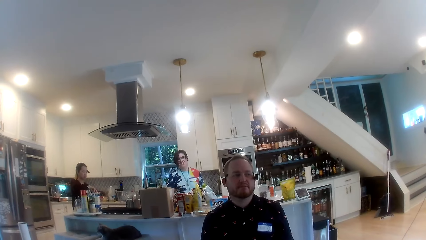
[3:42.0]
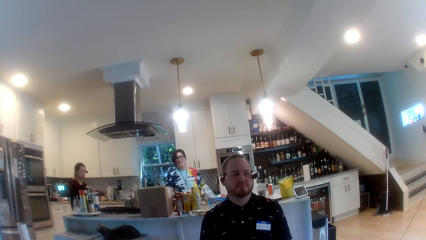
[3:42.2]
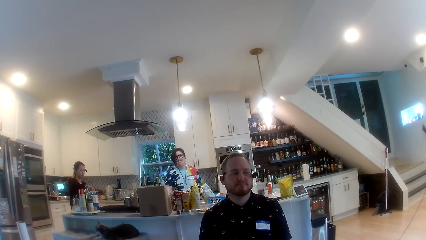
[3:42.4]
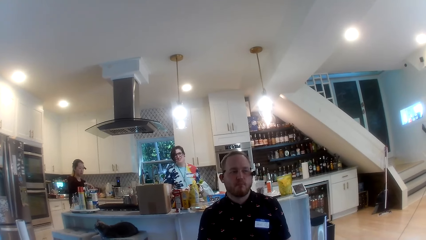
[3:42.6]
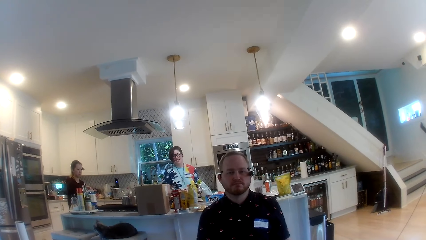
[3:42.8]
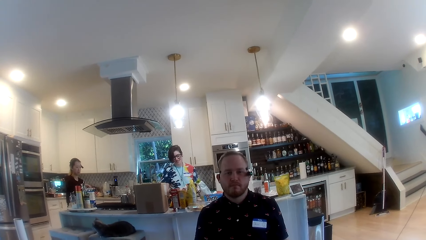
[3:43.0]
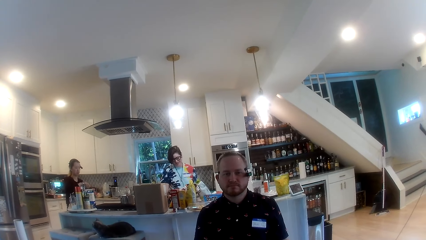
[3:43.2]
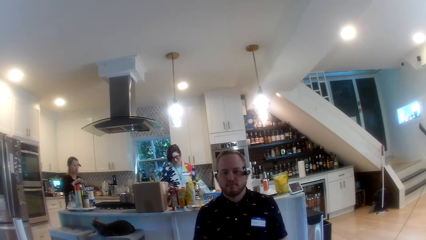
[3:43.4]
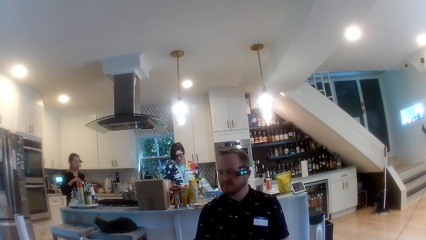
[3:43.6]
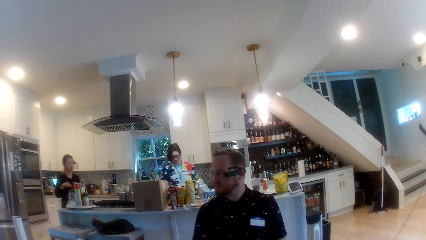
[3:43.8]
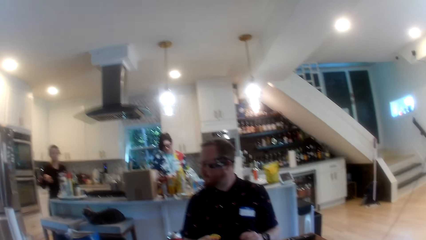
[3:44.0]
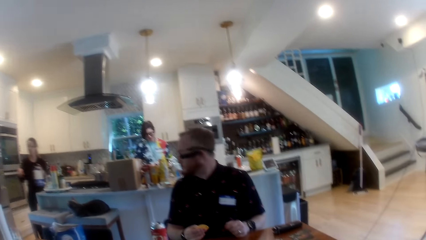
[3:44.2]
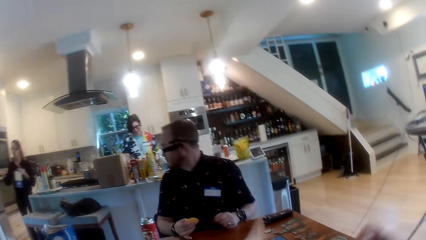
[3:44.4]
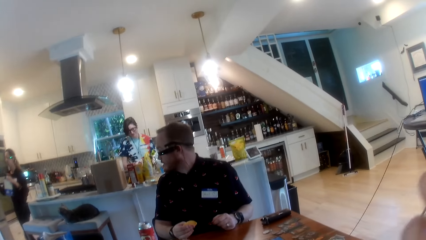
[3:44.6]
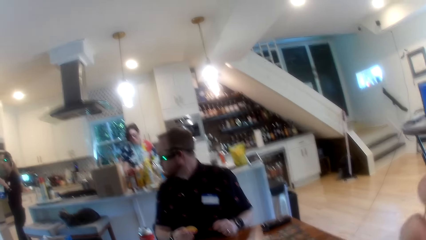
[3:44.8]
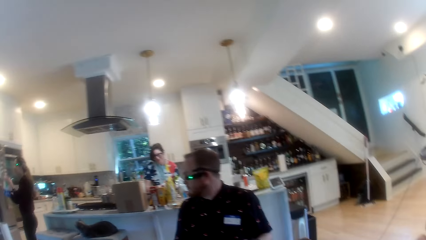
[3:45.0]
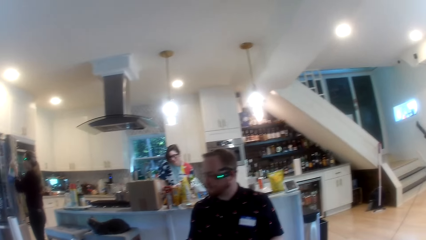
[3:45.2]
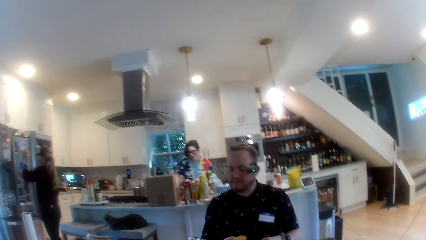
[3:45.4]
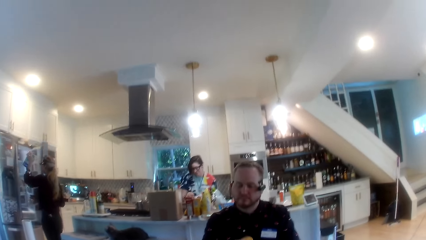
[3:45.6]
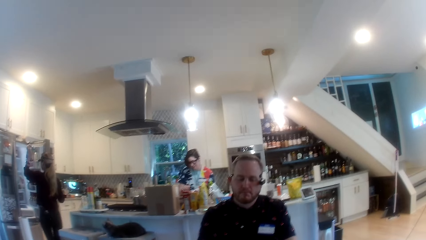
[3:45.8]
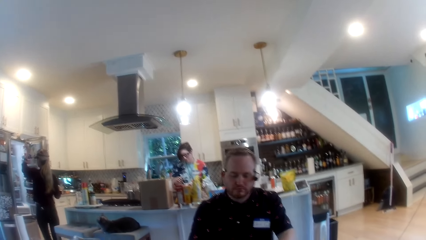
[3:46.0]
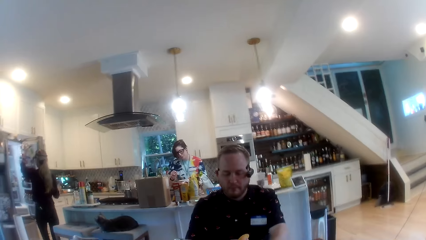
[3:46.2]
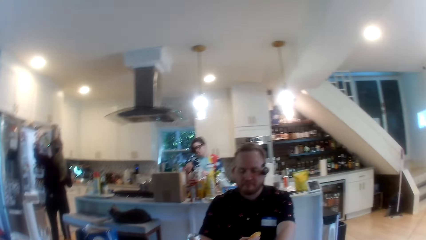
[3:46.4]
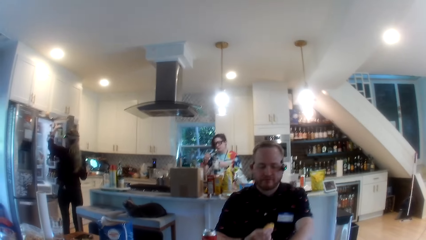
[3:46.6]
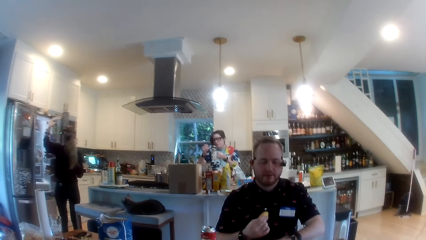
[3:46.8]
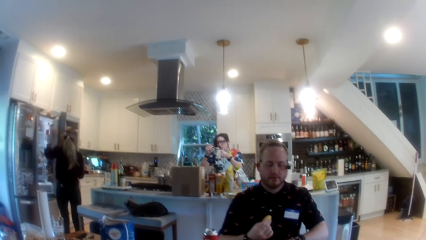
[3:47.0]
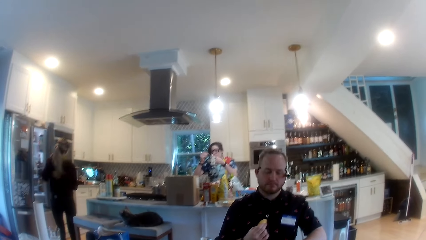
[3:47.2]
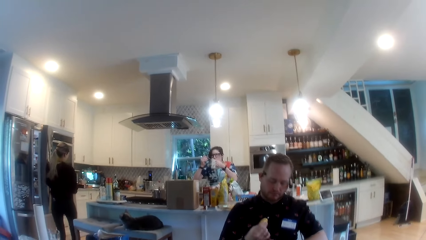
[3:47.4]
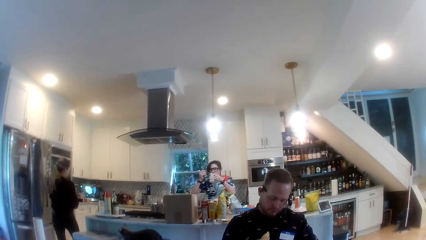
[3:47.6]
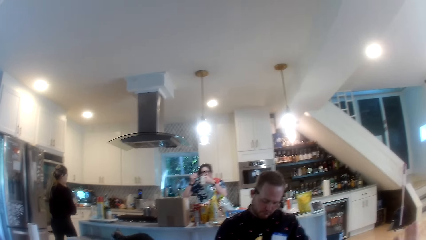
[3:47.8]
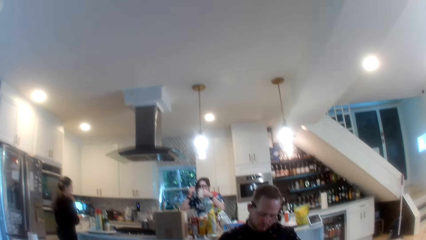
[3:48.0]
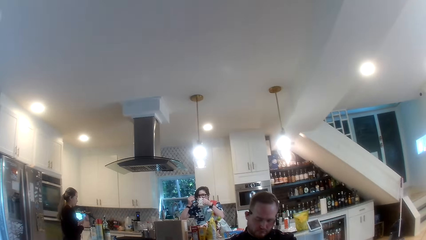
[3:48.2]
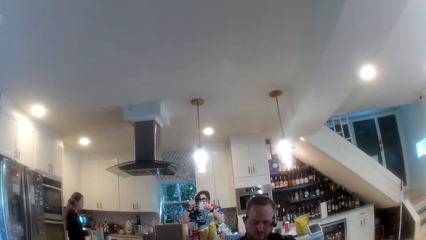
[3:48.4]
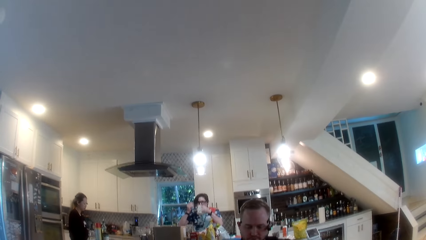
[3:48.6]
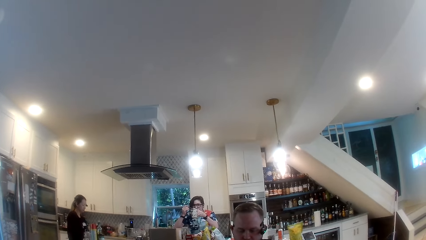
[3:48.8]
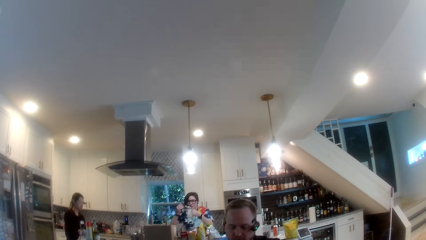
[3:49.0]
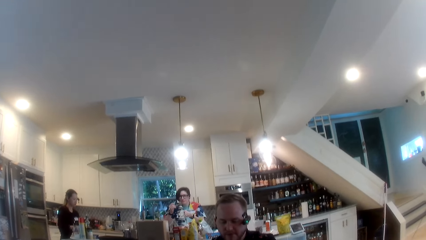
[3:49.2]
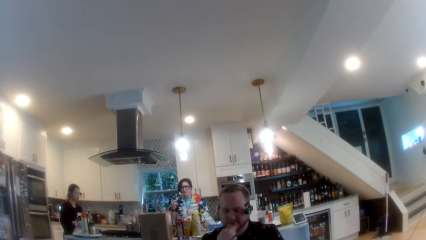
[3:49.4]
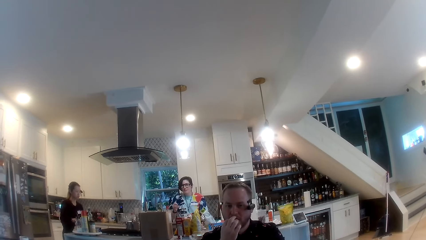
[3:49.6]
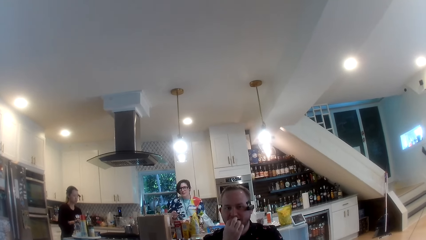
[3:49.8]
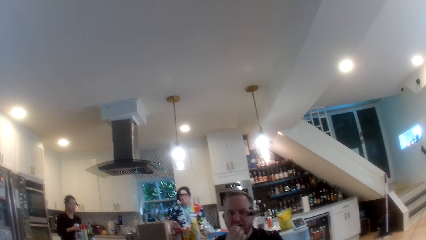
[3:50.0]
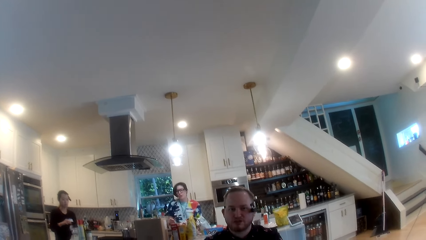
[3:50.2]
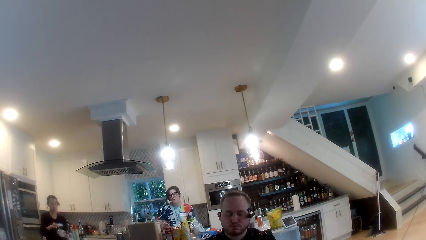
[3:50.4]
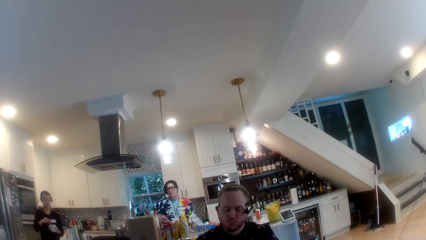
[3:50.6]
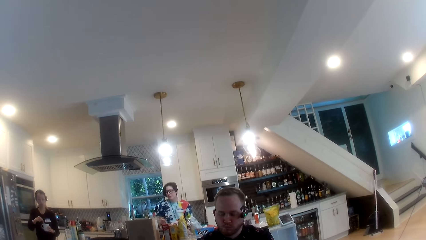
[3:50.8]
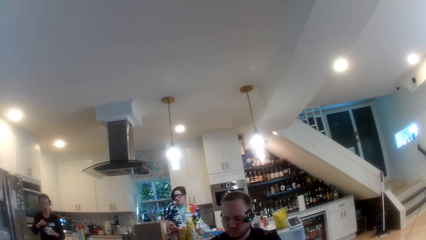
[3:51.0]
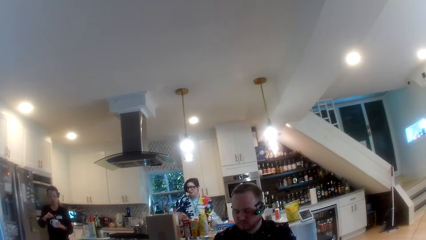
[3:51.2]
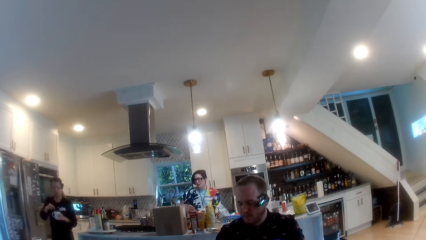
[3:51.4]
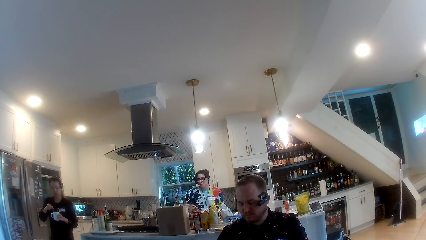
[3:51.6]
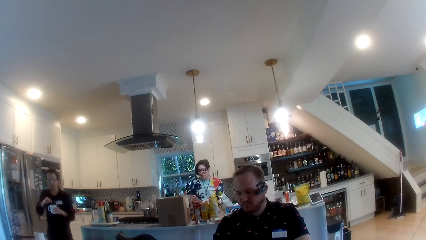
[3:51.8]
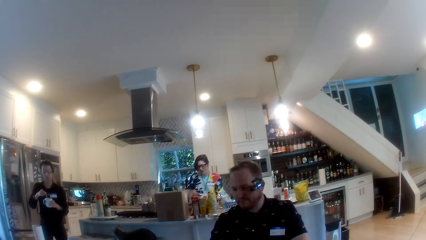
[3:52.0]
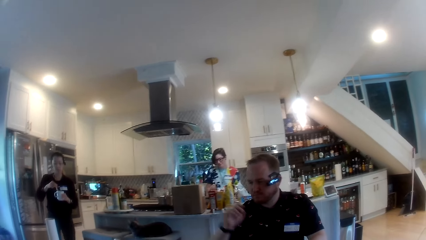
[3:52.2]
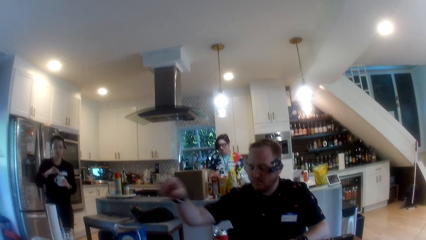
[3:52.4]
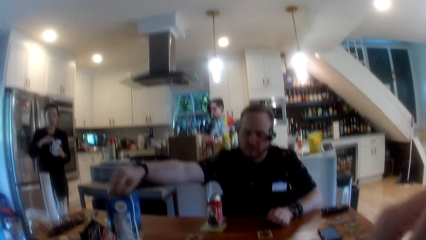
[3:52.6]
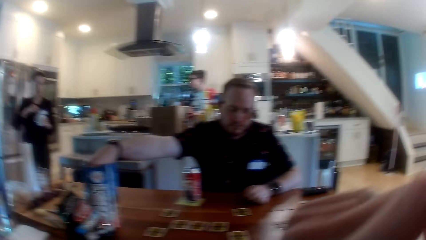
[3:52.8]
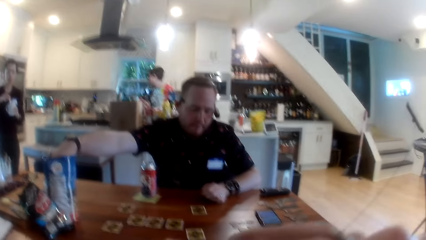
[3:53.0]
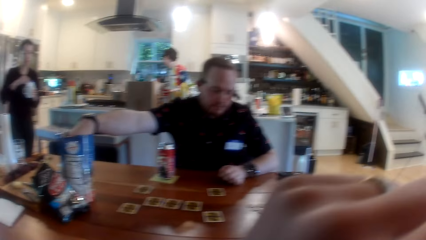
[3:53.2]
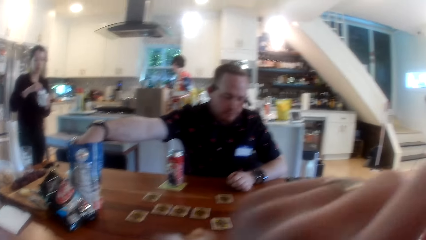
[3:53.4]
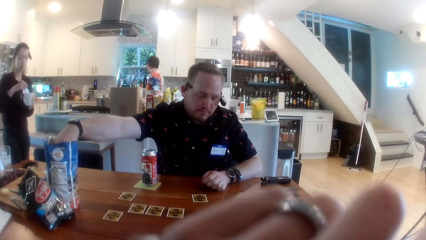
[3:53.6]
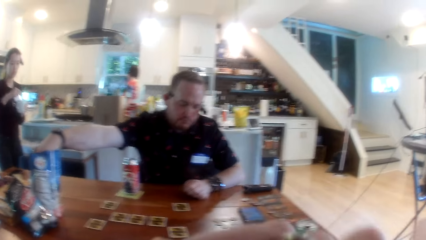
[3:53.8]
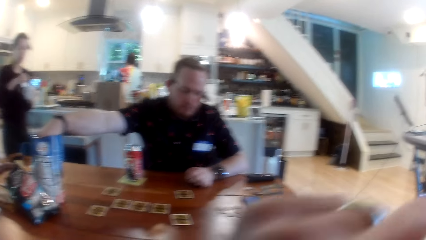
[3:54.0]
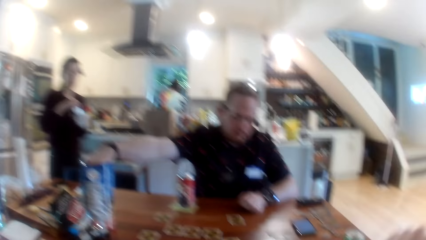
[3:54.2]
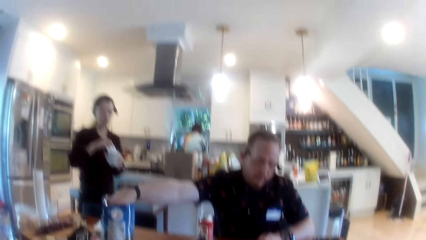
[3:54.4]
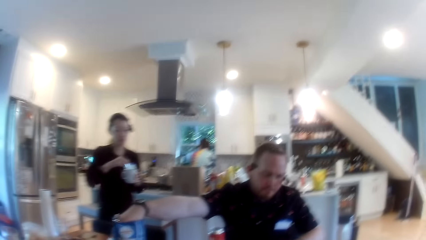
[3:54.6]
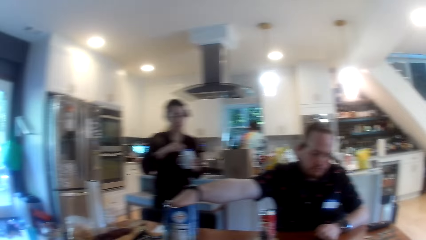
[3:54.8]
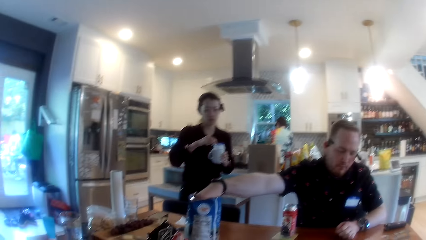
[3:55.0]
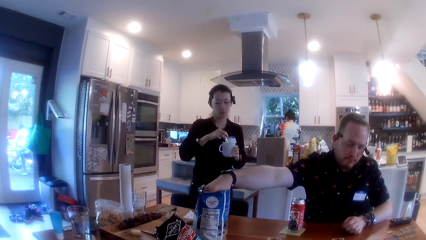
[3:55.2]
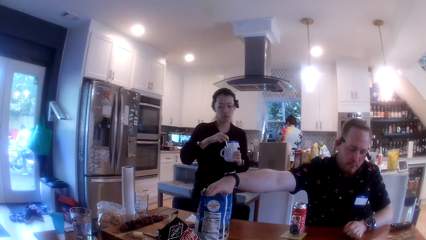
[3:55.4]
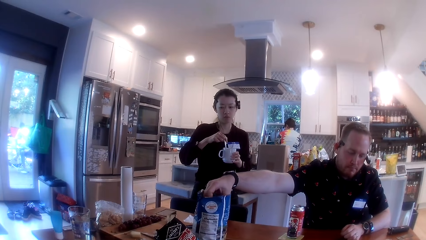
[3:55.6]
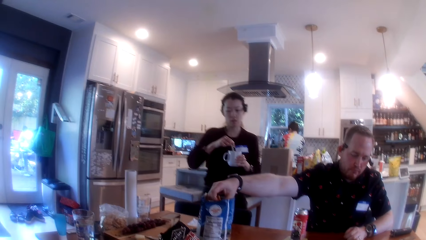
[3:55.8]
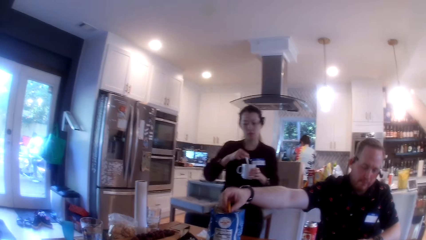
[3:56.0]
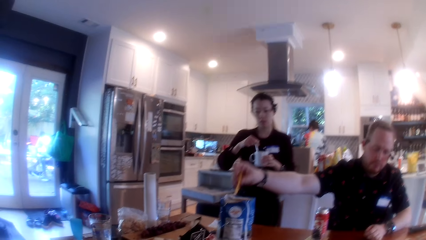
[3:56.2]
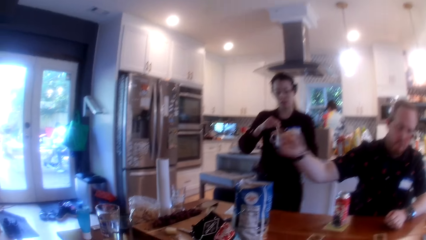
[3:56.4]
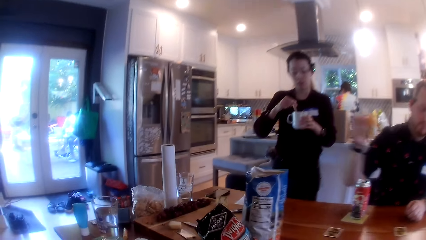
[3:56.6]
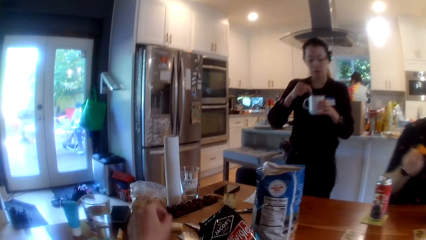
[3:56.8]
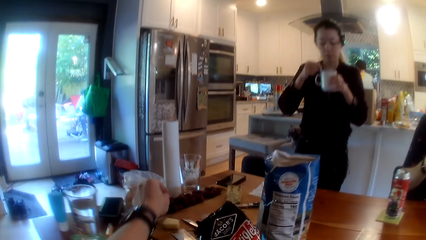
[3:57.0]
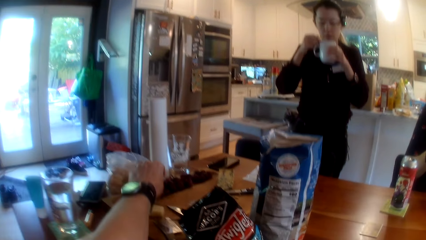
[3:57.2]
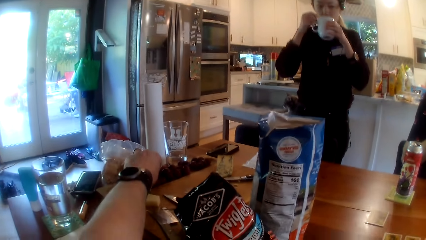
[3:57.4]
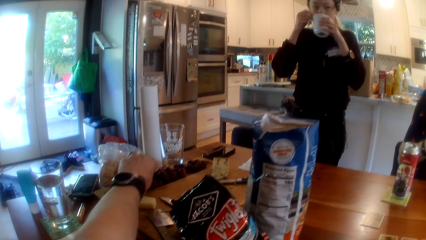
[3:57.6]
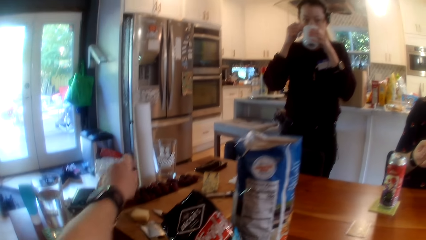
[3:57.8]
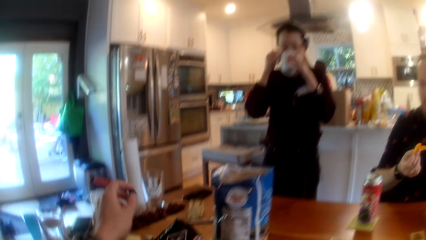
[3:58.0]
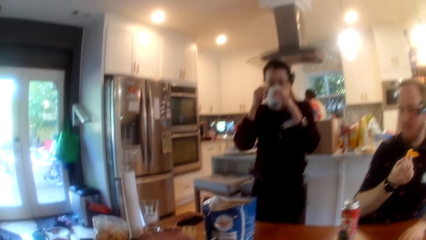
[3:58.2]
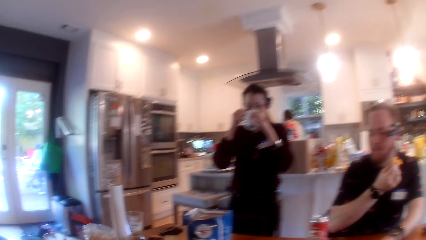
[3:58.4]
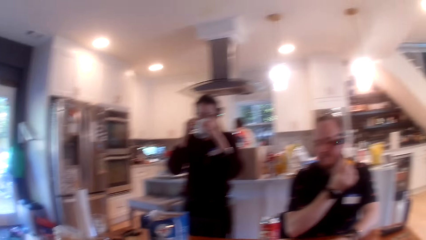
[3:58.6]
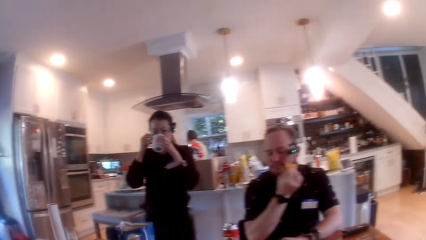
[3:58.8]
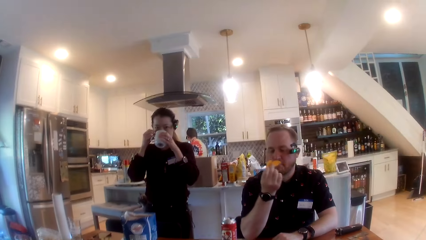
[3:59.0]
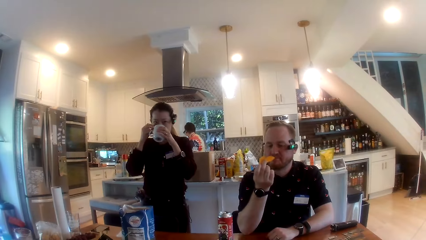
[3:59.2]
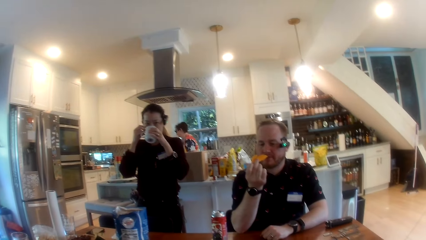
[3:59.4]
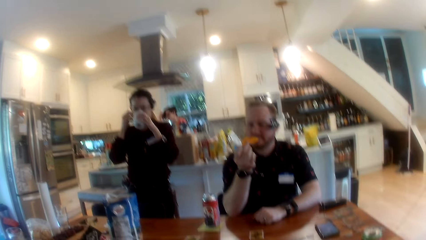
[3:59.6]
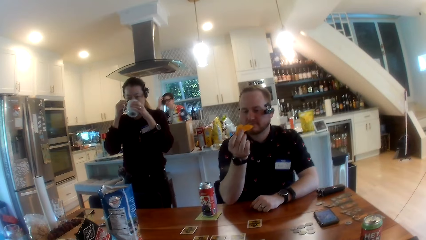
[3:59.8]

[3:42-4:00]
A woman carries a jar of milk with her left hand. The camera wearer moves his hand. The woman opens the fridge with her right hand. The woman drops the jar of milk in the fridge with her left hand. Another woman raises a tea cup with her hands. The camera wearer interacts with a person. The first woman closes the fridge with her right hand. The other woman drinks from the tea cup with her hands. A man eats crisps with his right hand. The camera wearer lifts his hand. The first woman carries a tea cup with her hands and walks closer towards the table. The man takes a crisp from the pack of crisps with his right hand. The camera wearer takes a grape from a carton on the table with his left hand. The first woman drinks from the tea cup in her hands.
